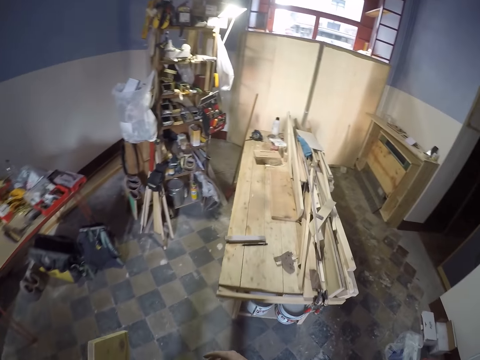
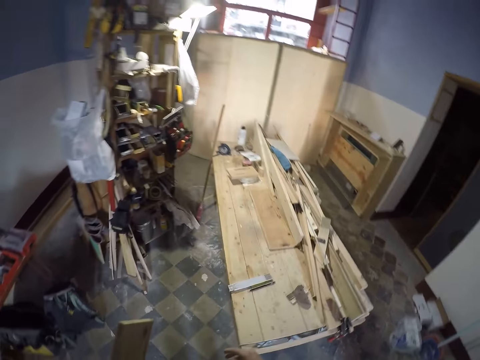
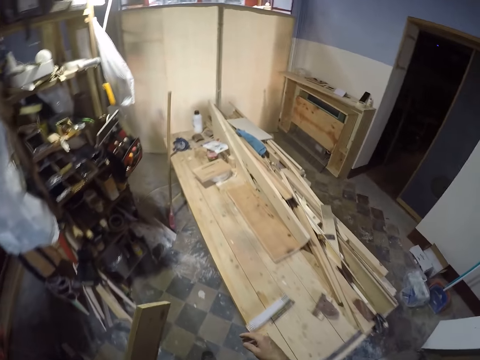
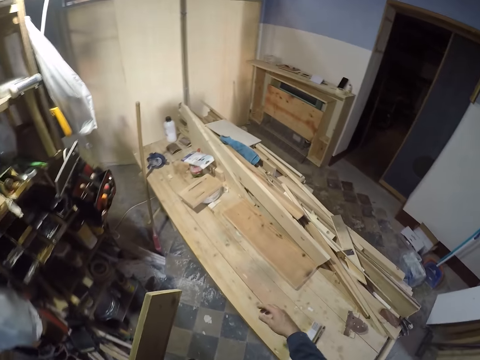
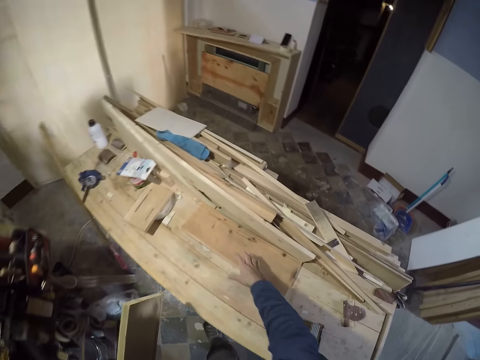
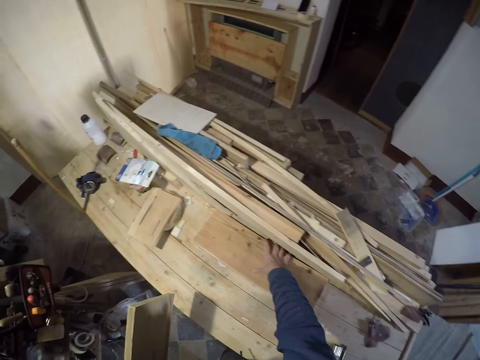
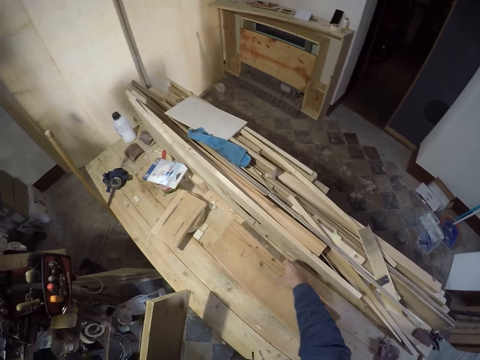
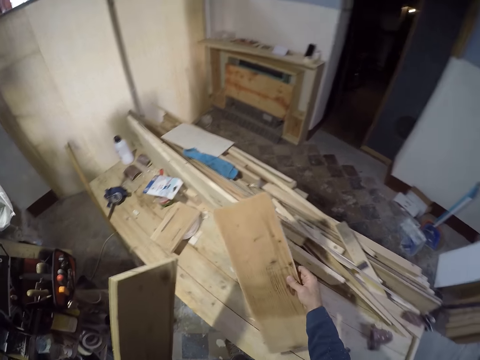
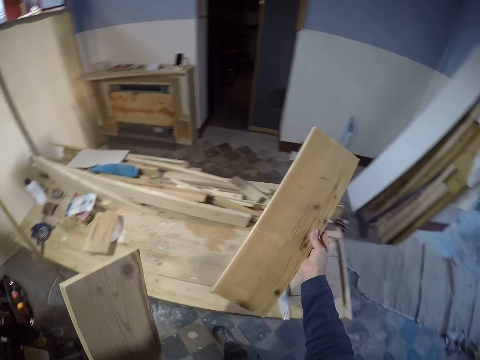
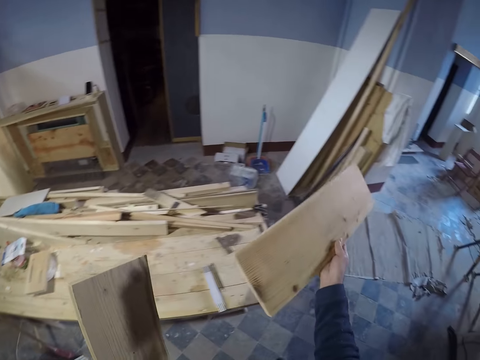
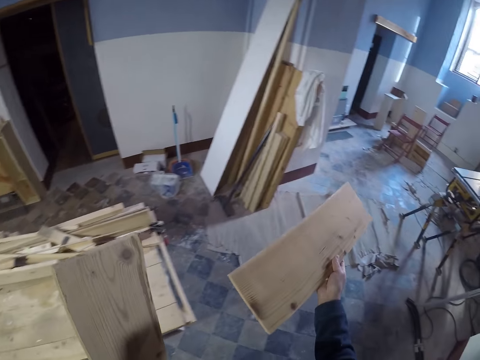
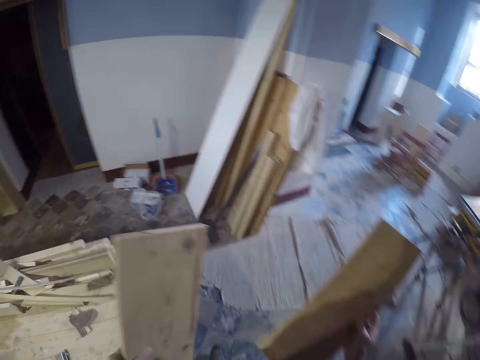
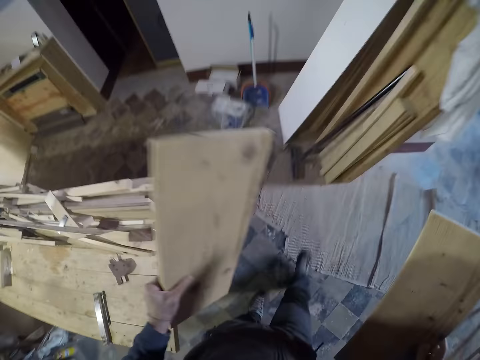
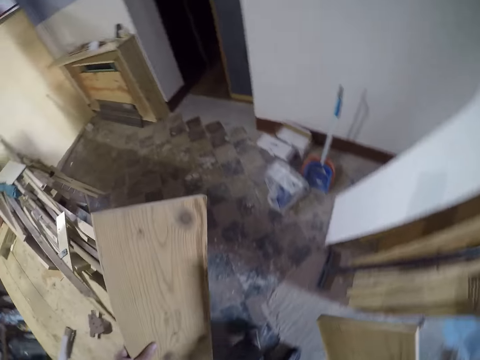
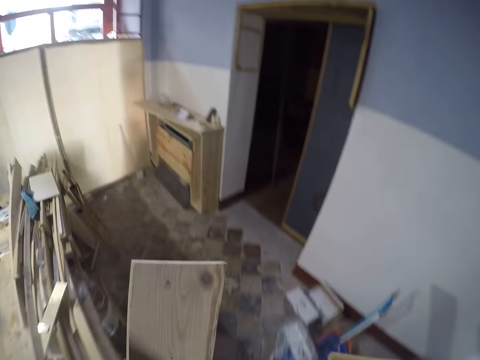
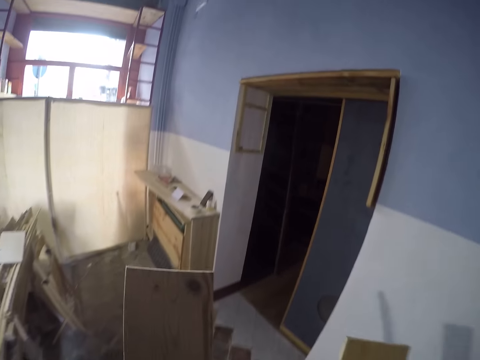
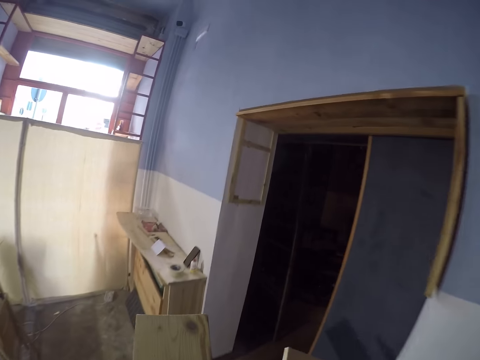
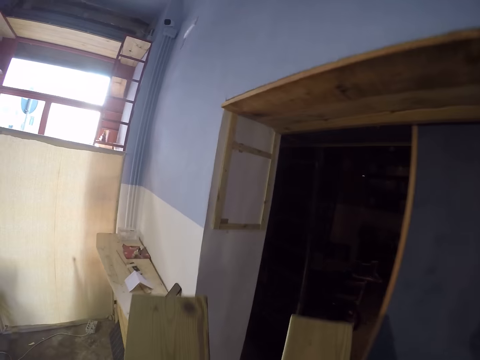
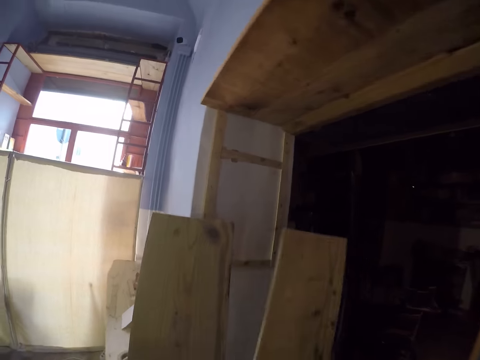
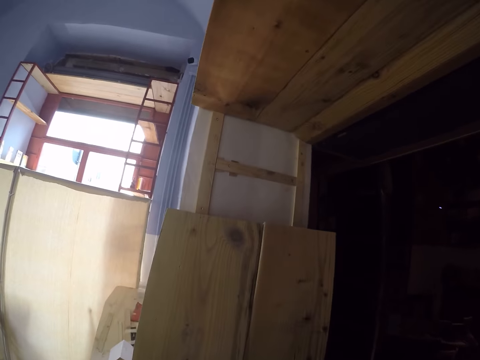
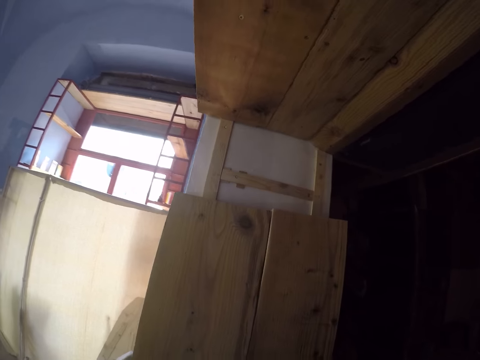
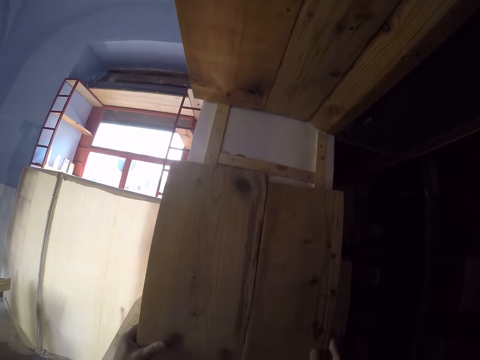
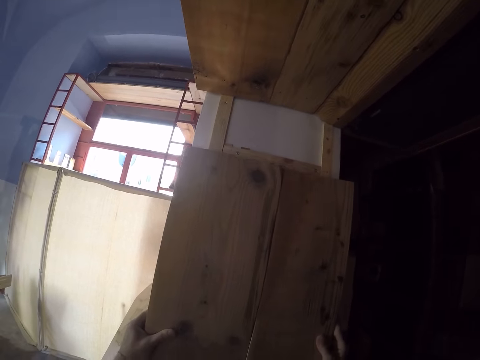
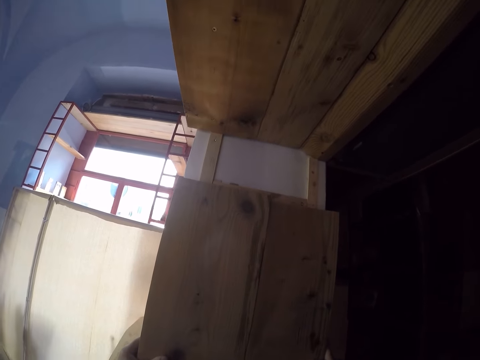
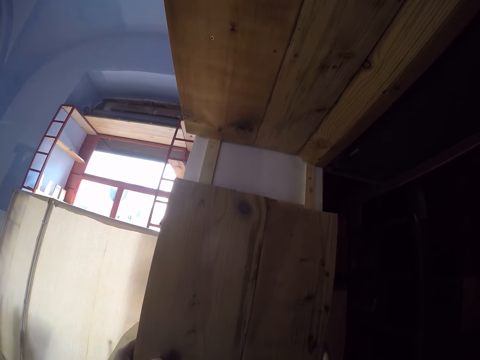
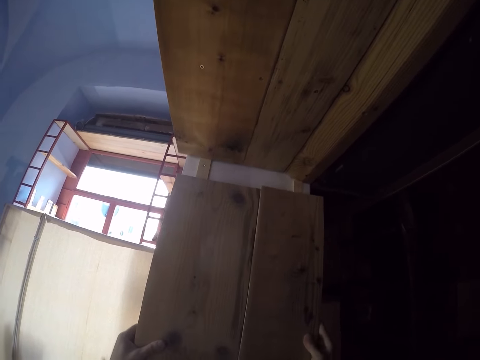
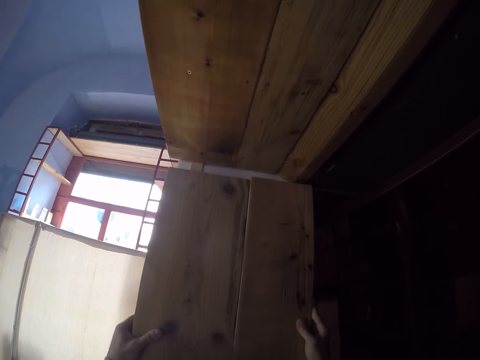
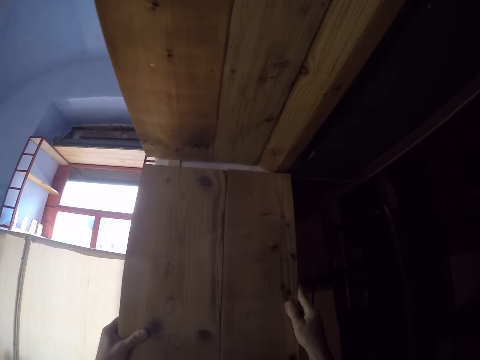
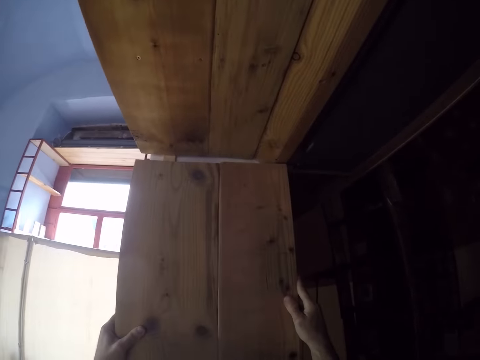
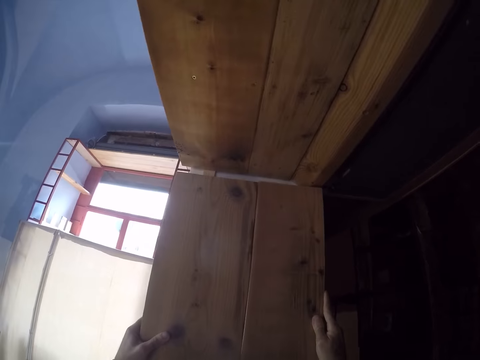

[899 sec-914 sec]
The camera wearer picks a plank from a table with his left hand. He places the planks in his hands on a door frame.

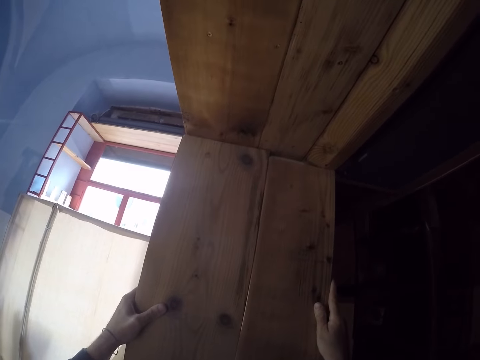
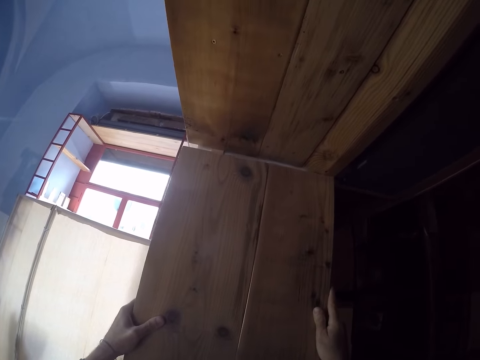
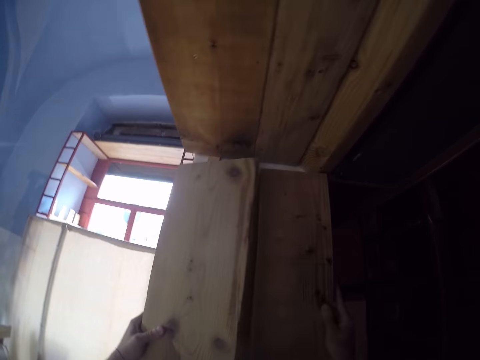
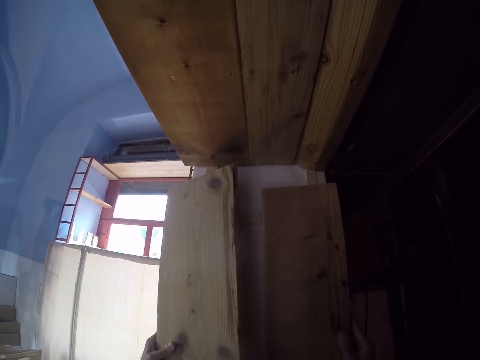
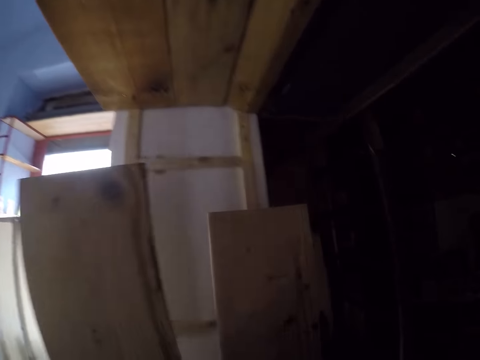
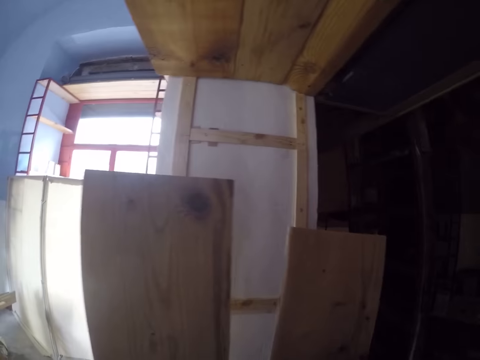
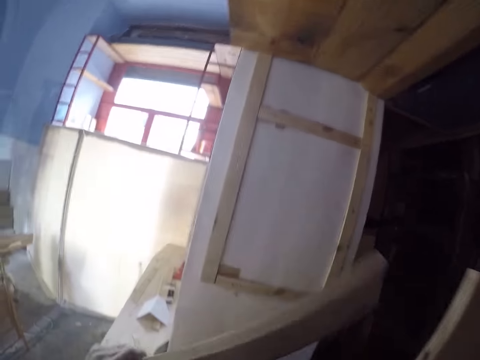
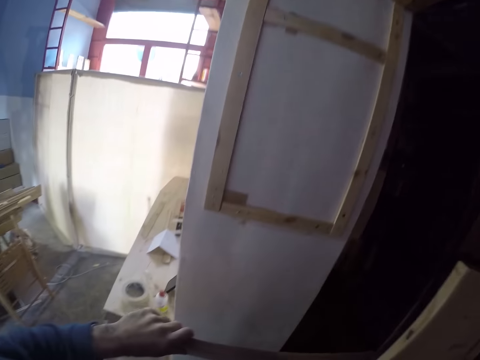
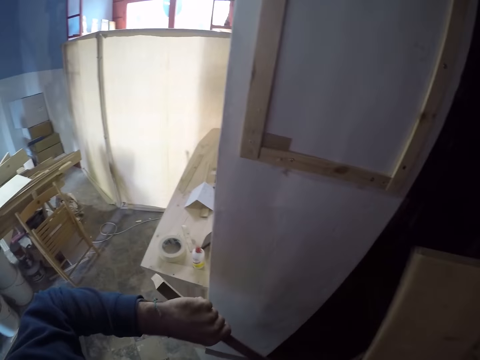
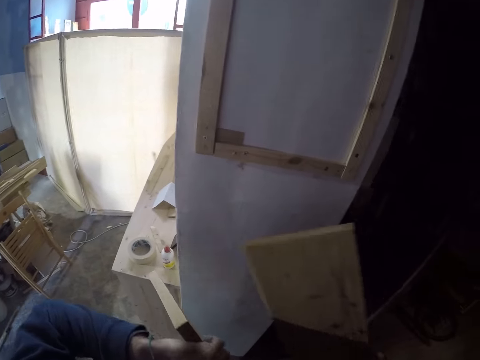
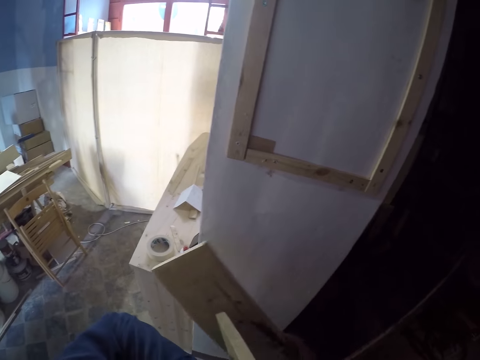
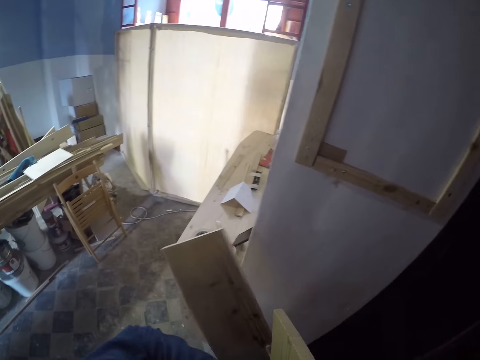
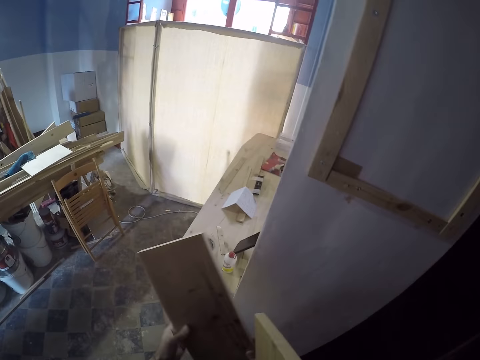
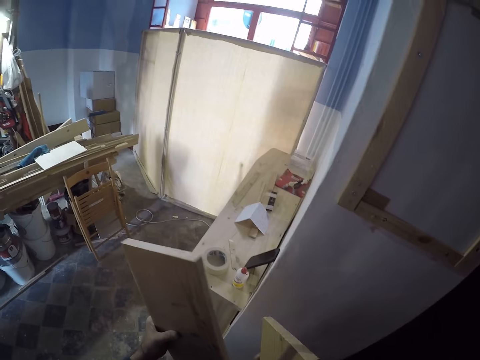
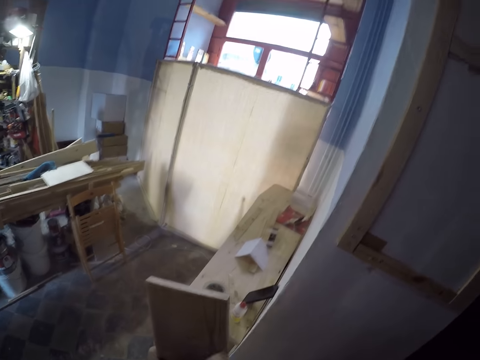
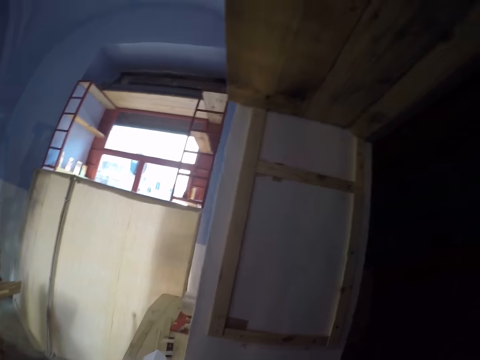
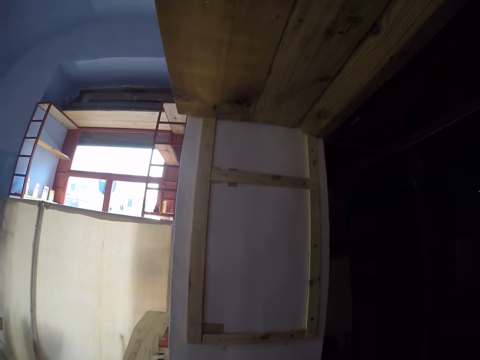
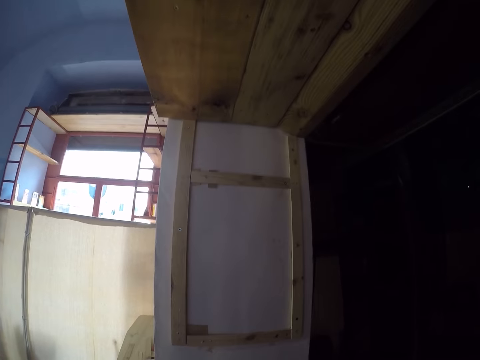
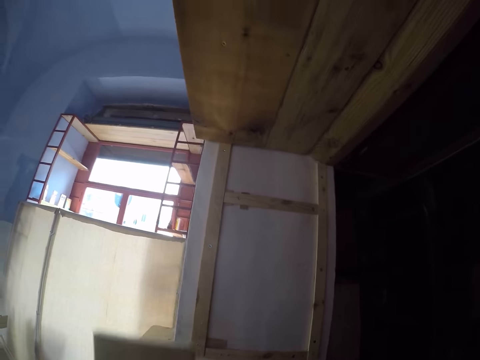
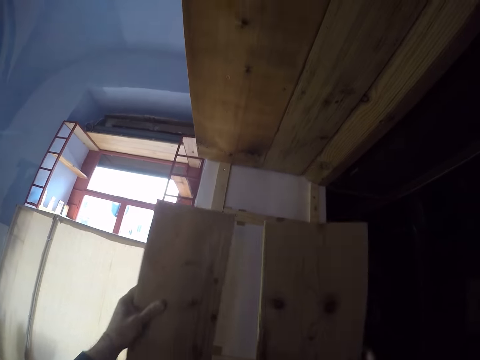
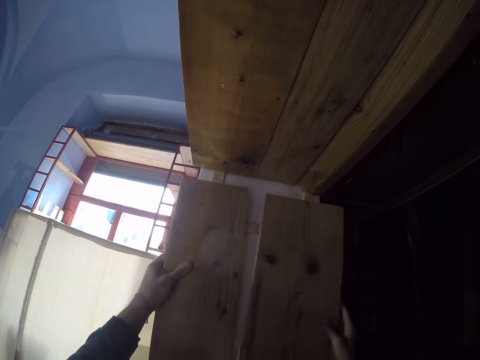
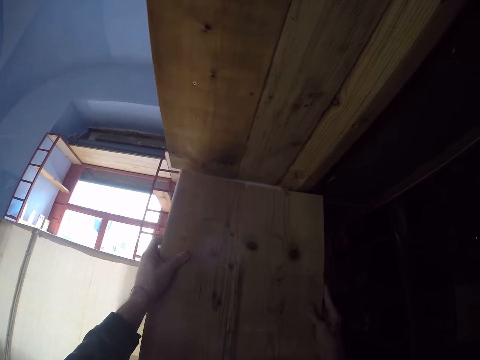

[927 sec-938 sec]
The camera wearer removes the planks from the door frame with both hands. He puts one plank under his arm. He places the planks in his hands on the door frame.
